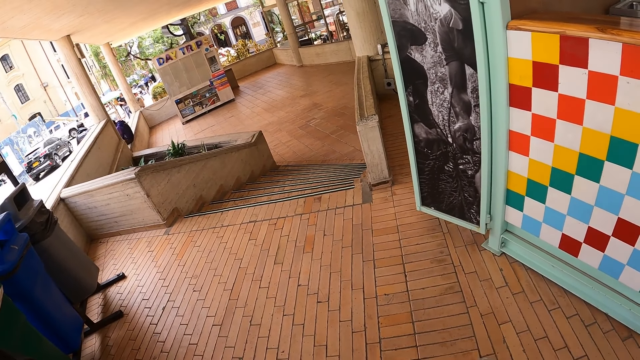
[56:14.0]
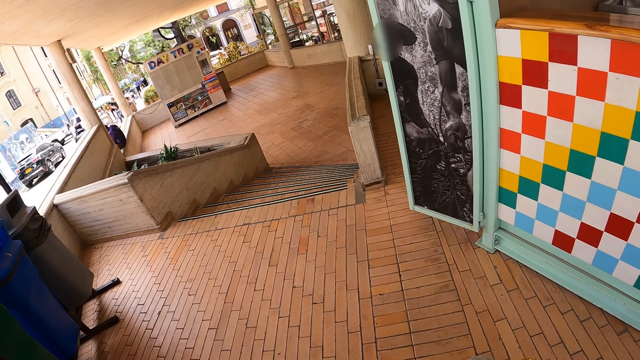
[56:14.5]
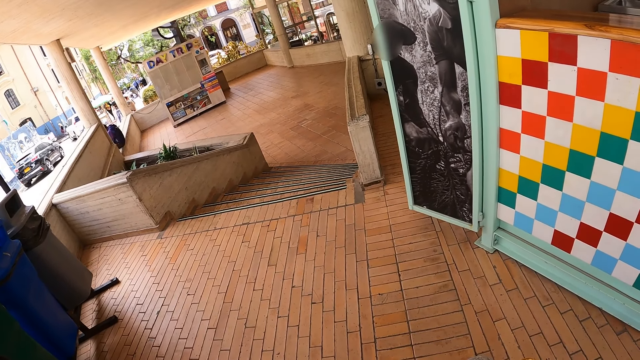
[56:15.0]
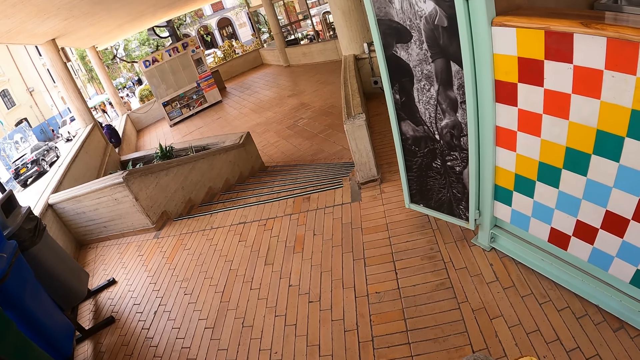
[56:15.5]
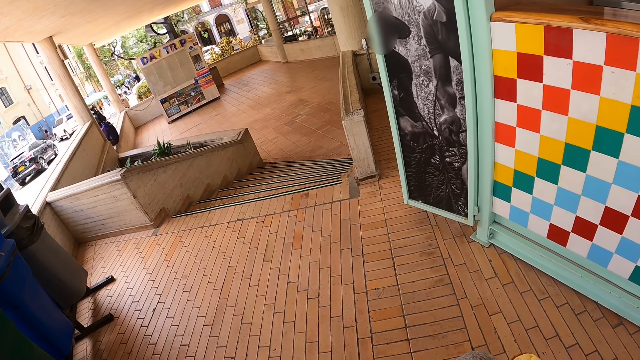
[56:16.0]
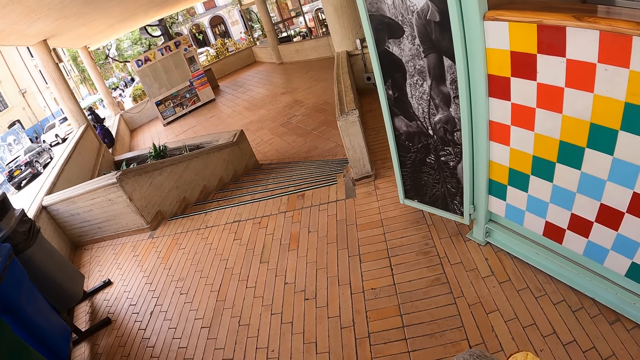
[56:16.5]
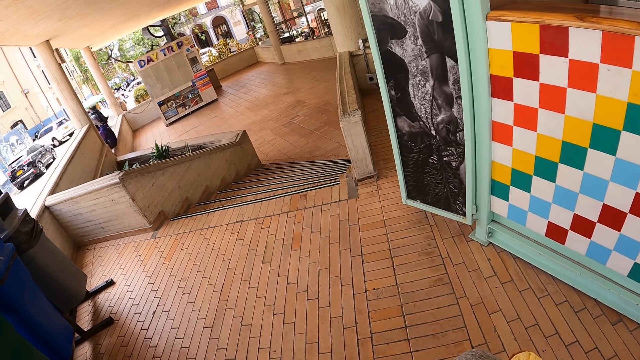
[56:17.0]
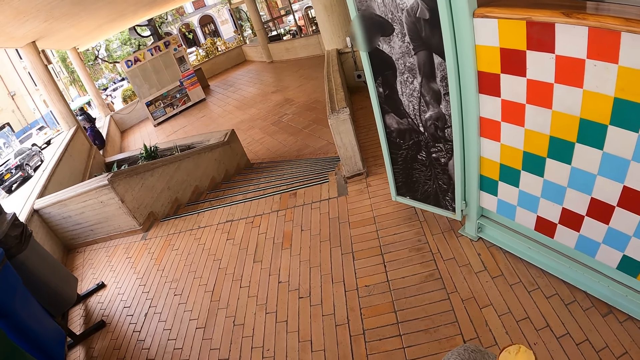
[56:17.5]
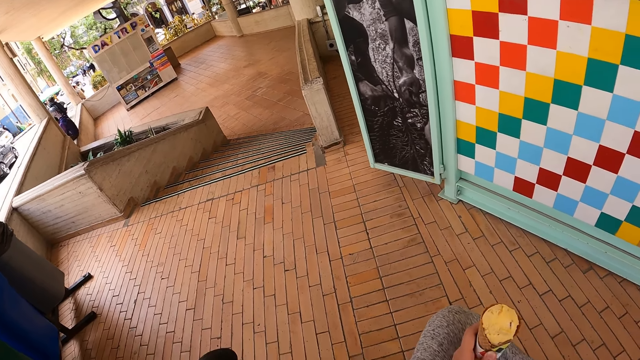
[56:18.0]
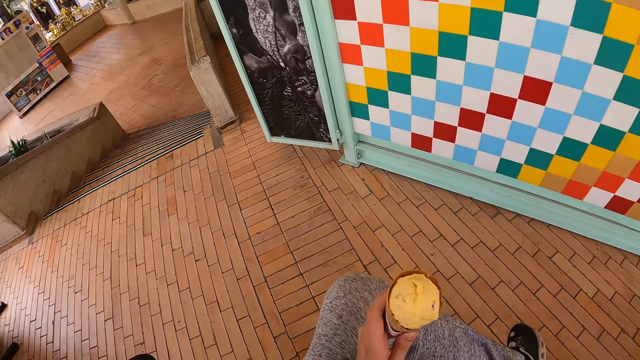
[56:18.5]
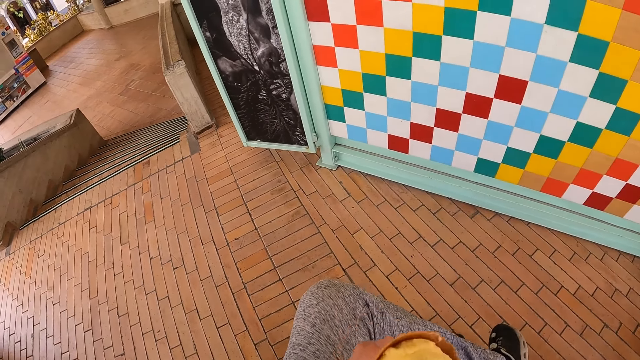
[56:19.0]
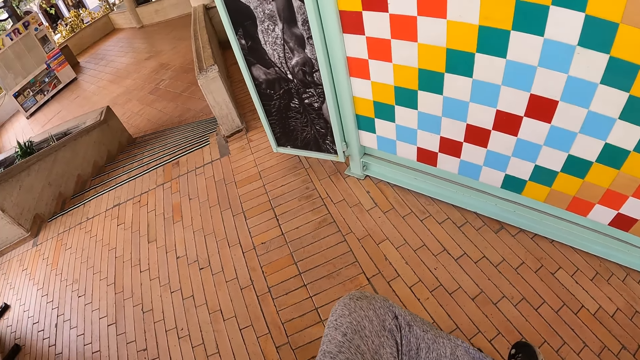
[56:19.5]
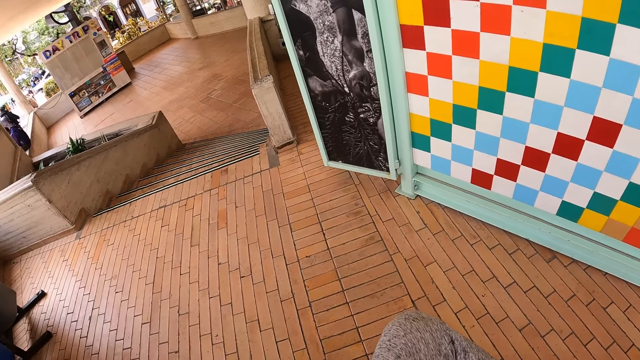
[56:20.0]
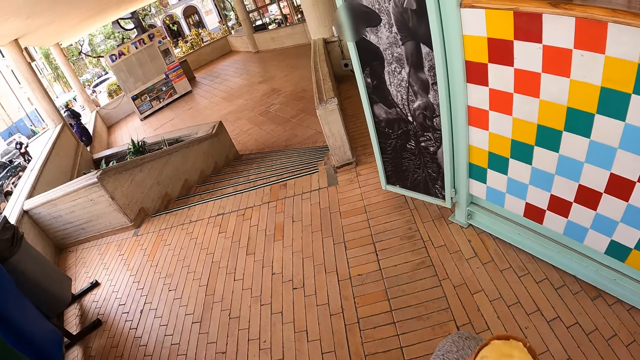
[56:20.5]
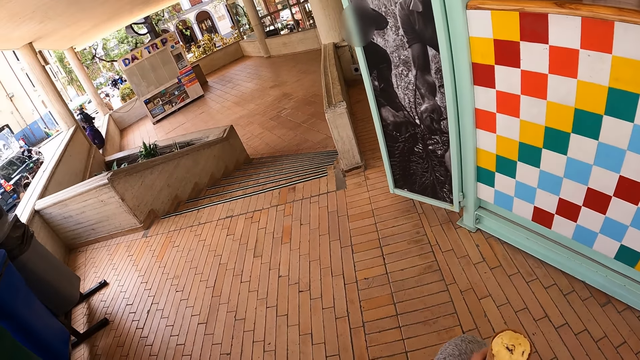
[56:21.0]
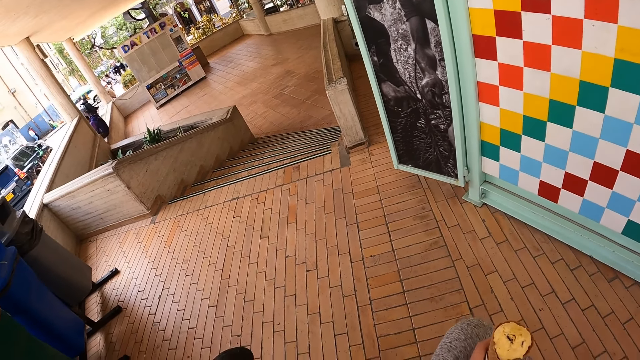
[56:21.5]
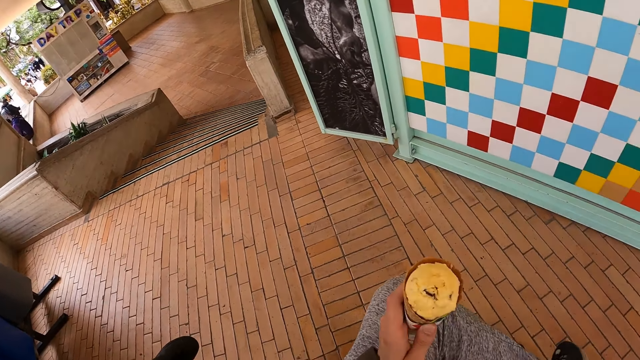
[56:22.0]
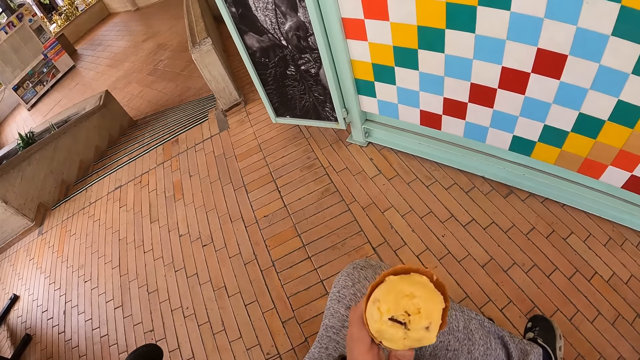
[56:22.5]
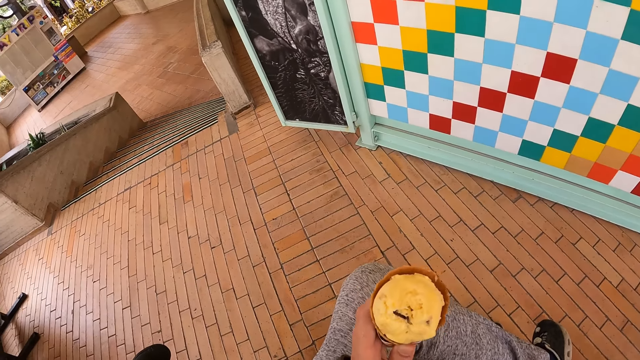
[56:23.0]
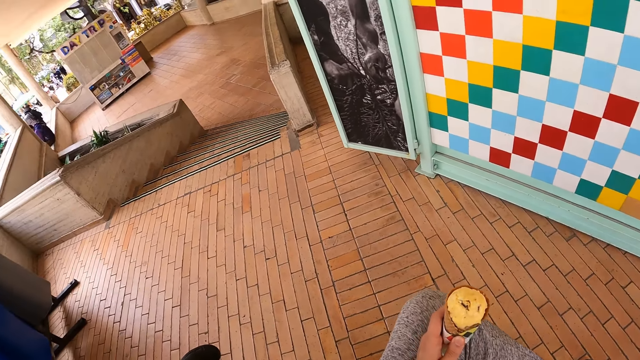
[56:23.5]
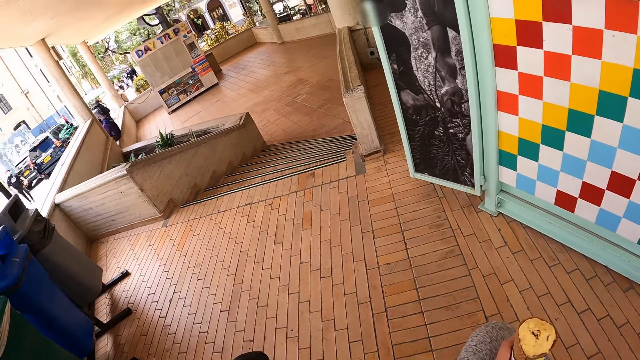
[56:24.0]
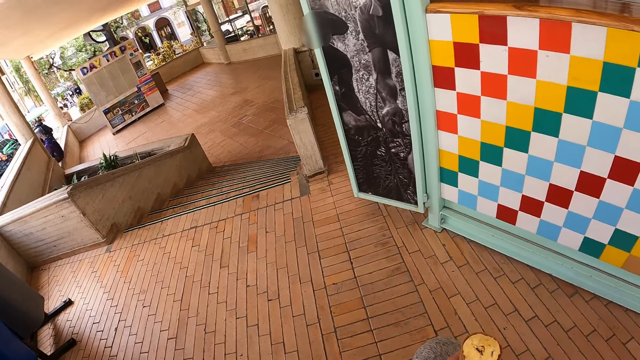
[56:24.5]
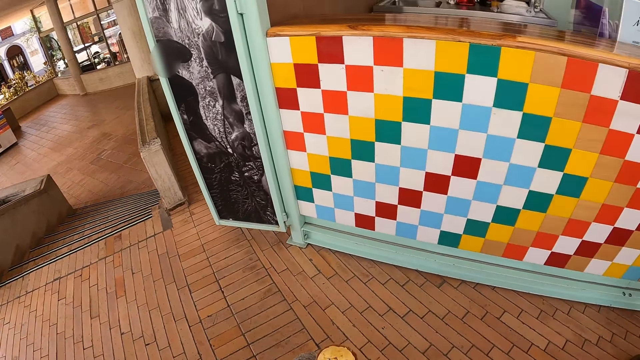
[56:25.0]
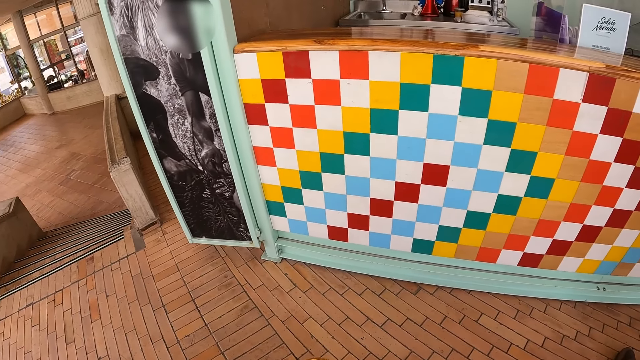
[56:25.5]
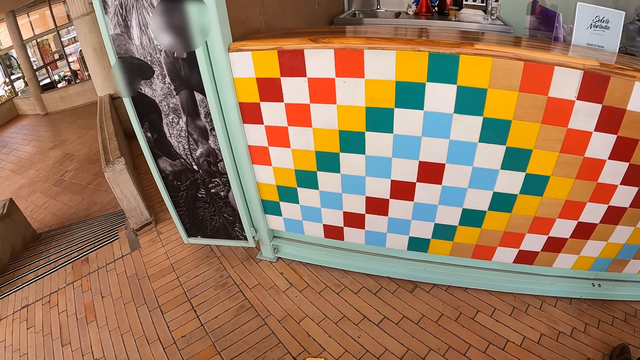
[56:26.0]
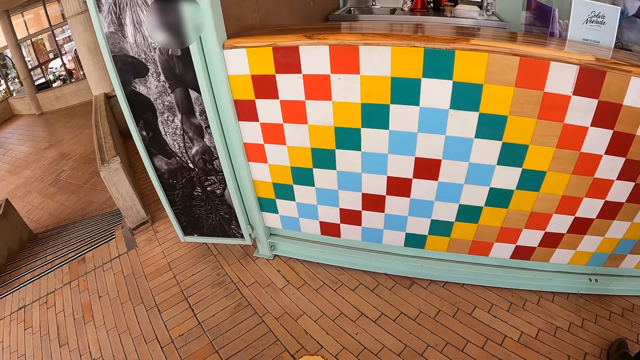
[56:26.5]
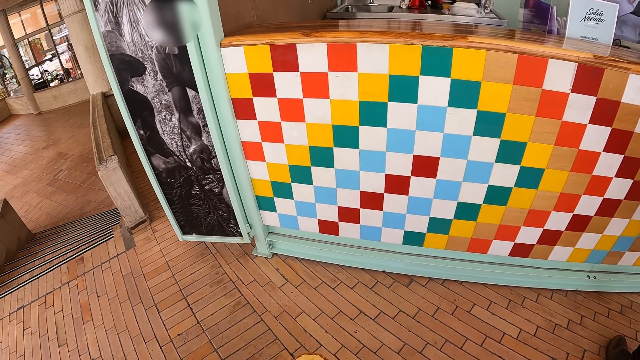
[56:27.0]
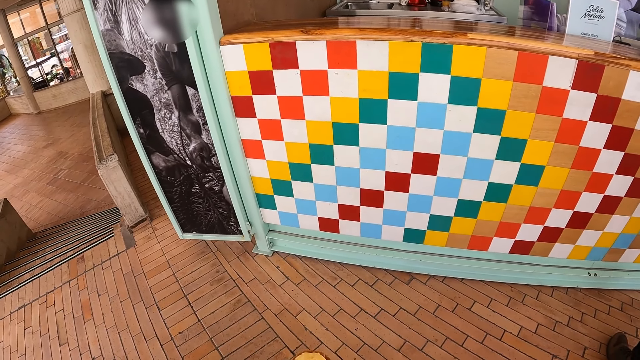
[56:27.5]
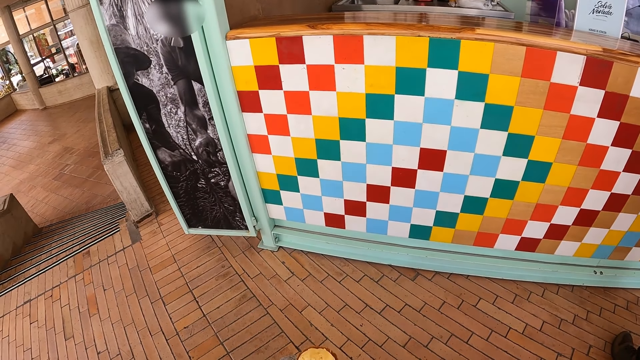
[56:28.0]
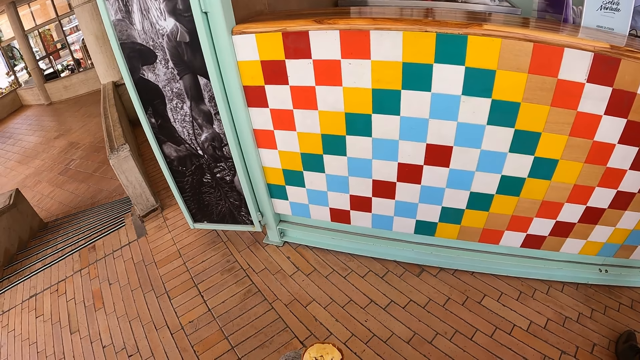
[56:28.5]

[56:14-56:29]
The camera wearer holds the ice cone. They raise the ice cone. They move the ice cream with the left hand. They look around. They look ahead. They look at the ice cone. They hold the ice cream with the left hand. They look around.

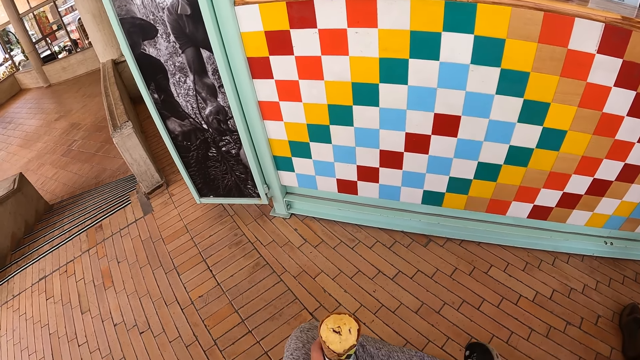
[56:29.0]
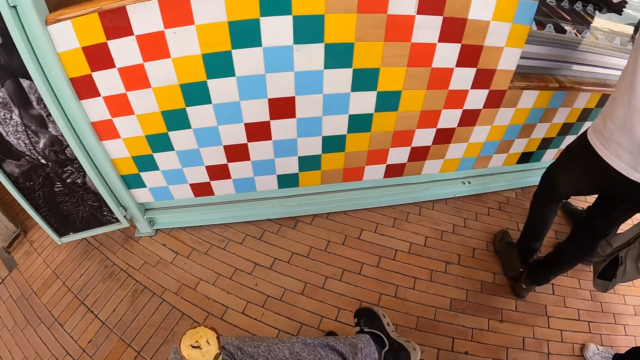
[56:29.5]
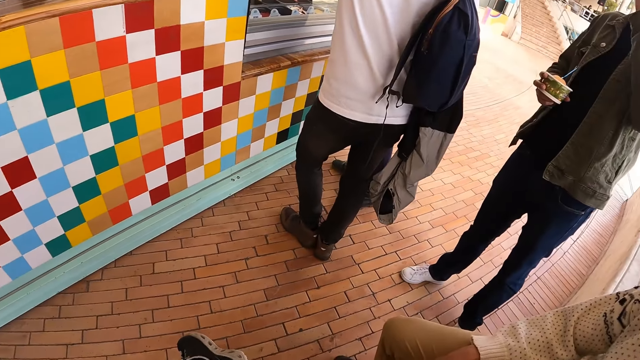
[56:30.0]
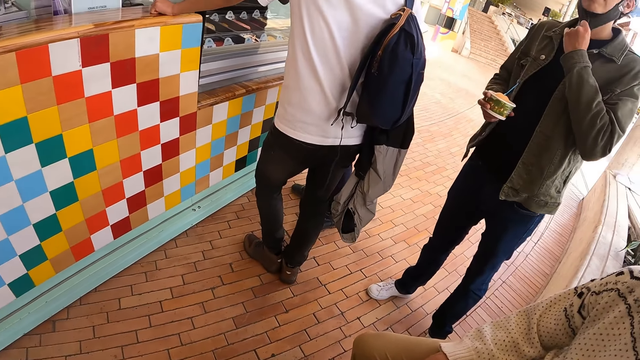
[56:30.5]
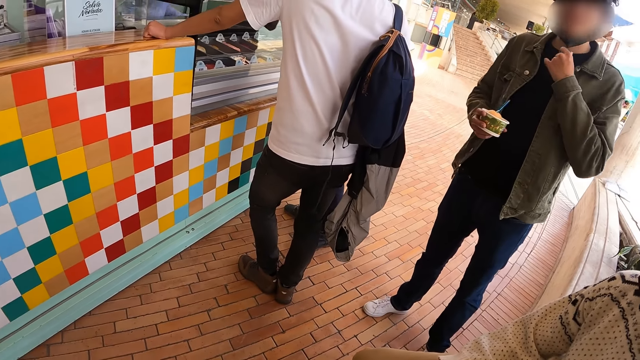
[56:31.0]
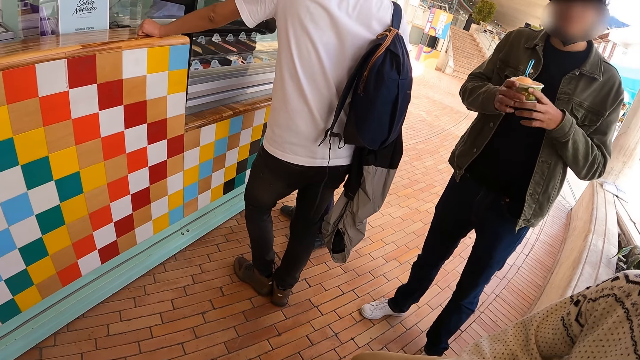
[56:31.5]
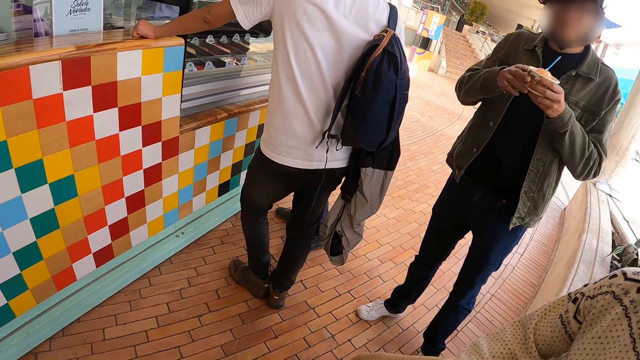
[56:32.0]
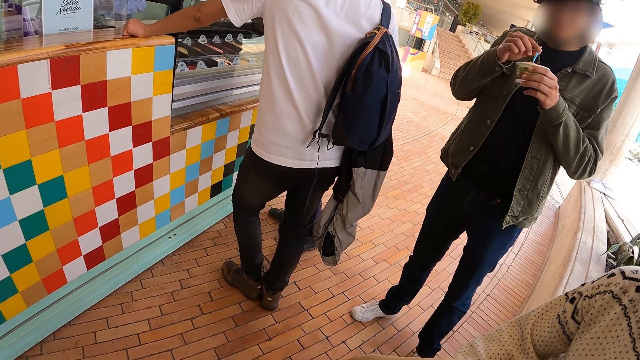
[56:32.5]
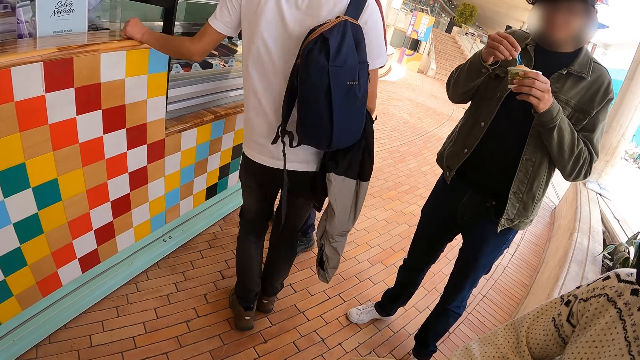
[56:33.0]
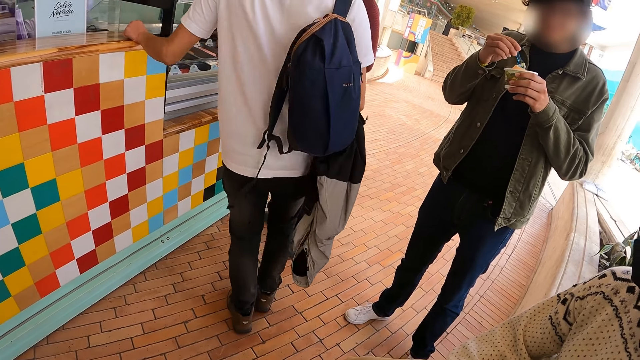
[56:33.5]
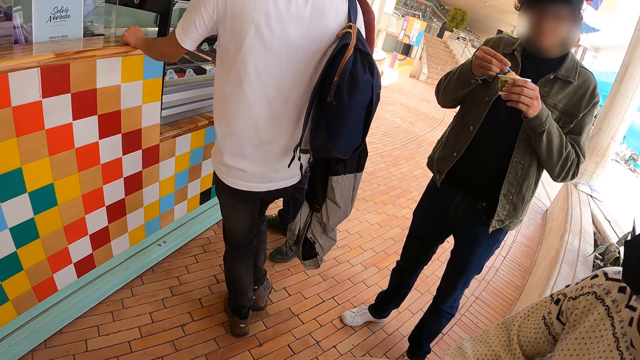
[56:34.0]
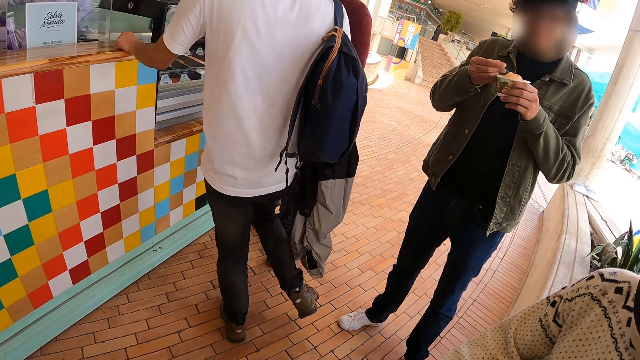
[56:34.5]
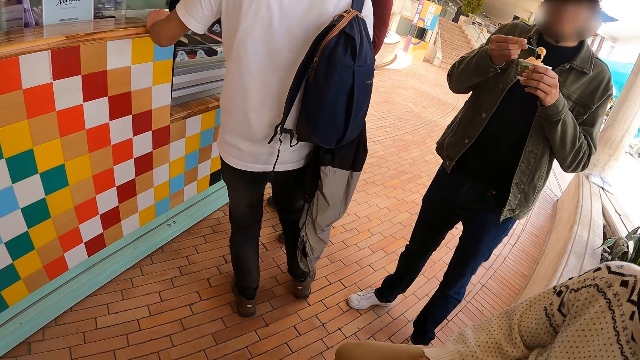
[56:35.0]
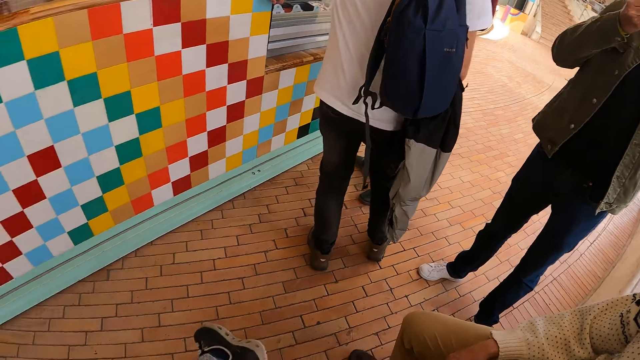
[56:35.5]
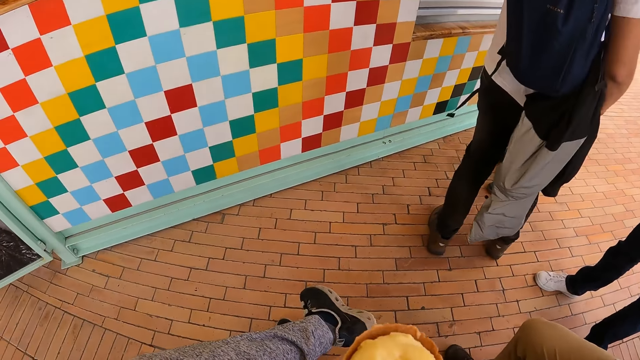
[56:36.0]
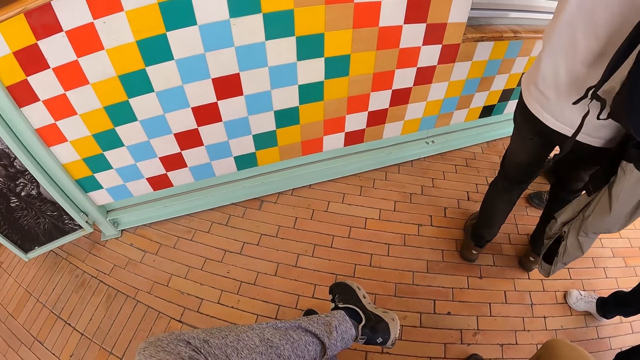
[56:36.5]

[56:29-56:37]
The camera wearer talks to a person. The person scoops ice-cream. The camera wearer raises the ice cone.
